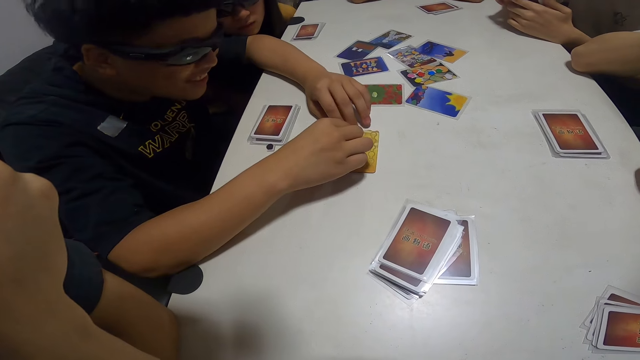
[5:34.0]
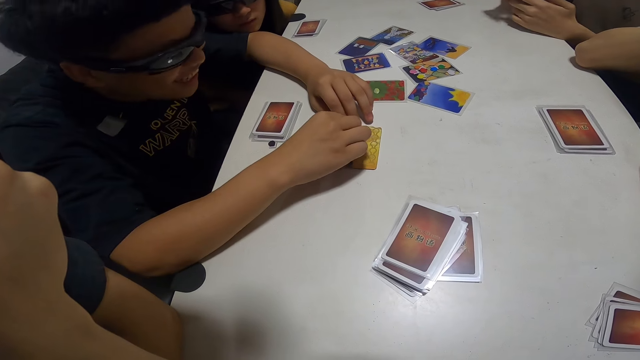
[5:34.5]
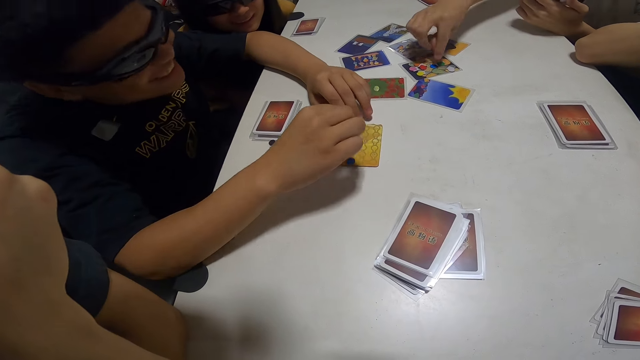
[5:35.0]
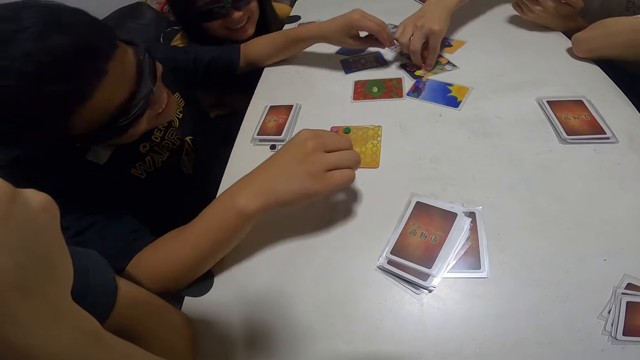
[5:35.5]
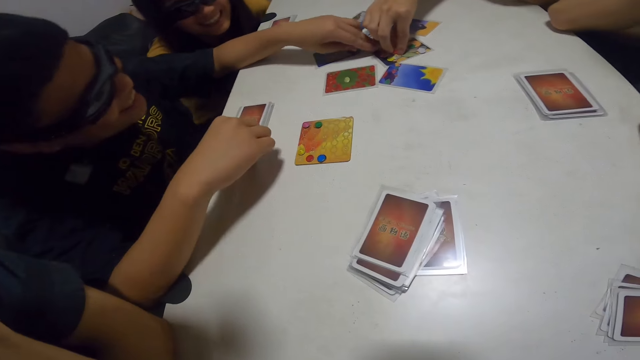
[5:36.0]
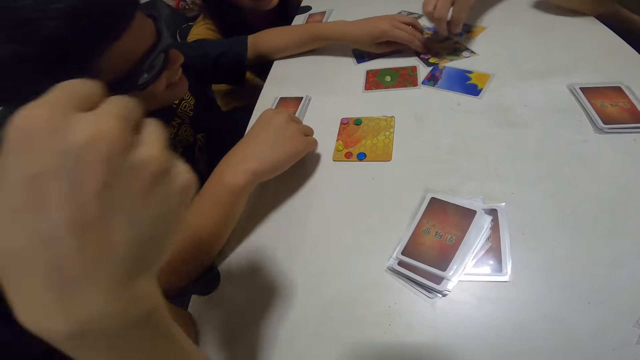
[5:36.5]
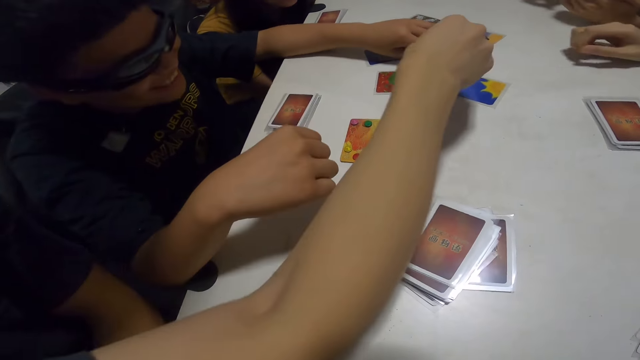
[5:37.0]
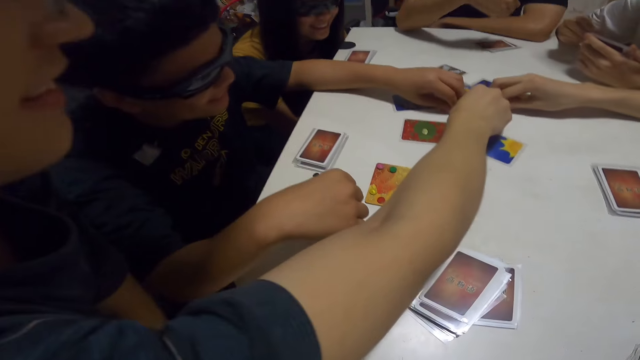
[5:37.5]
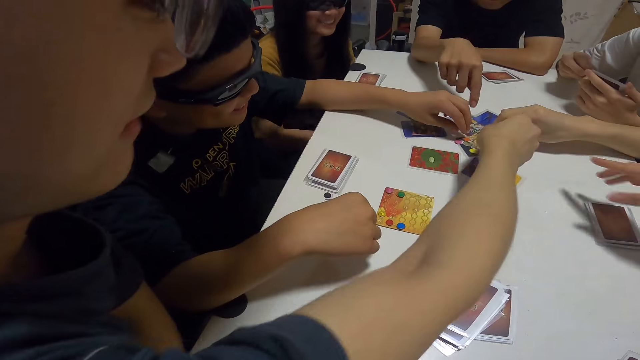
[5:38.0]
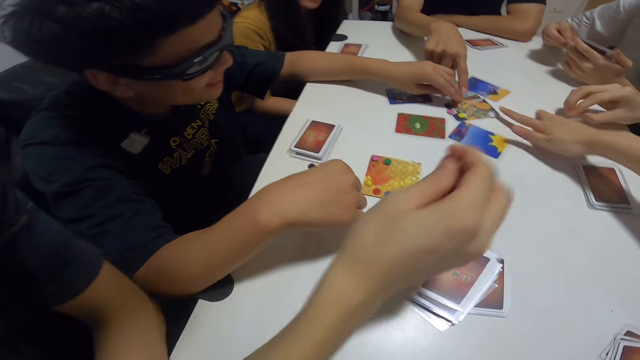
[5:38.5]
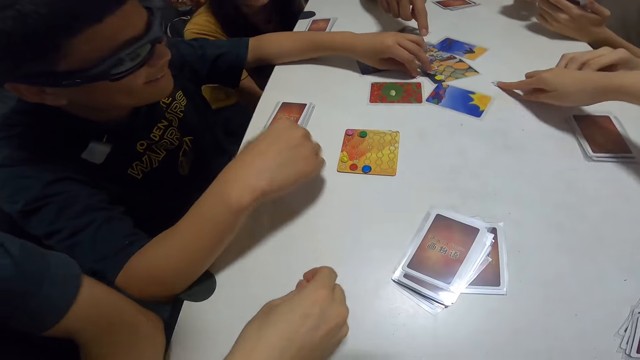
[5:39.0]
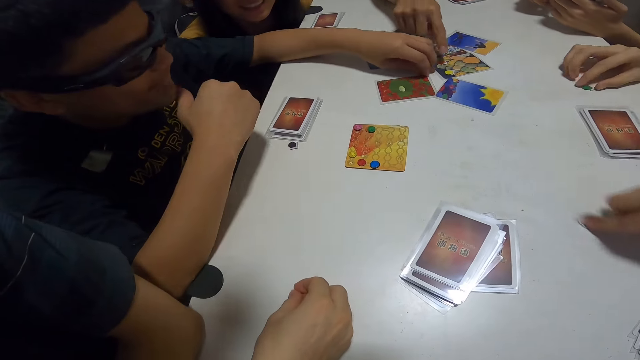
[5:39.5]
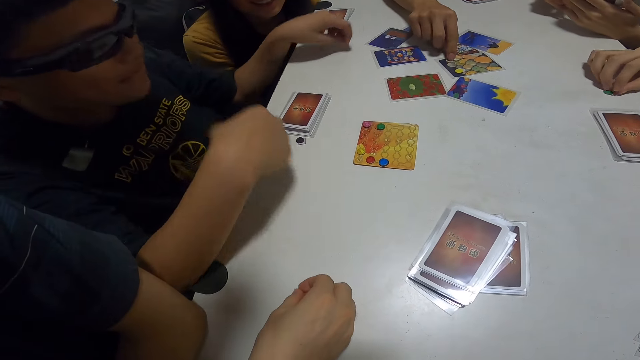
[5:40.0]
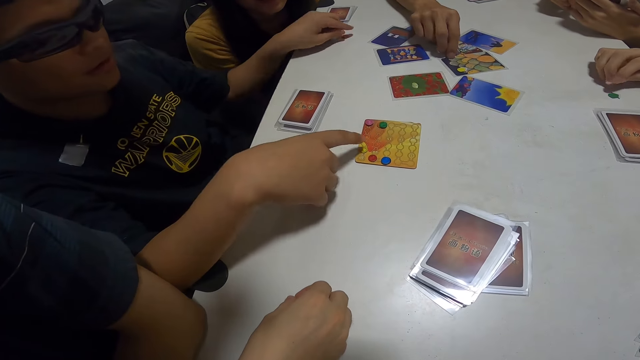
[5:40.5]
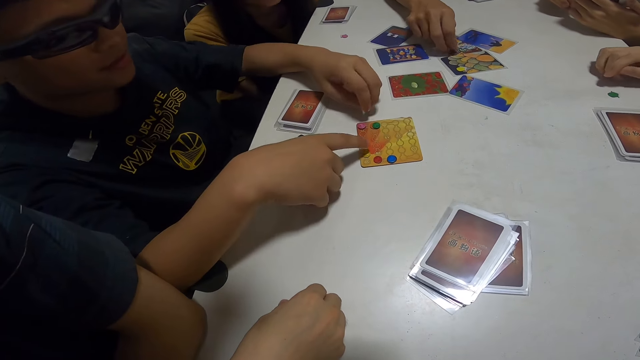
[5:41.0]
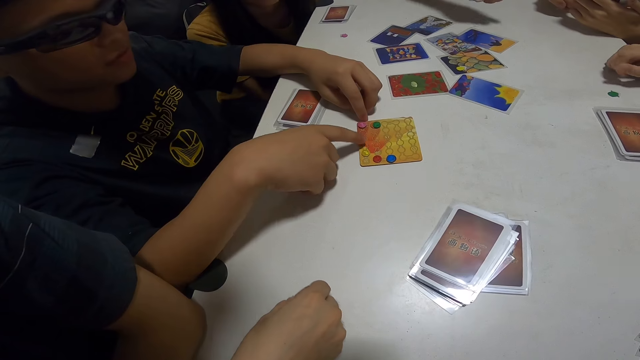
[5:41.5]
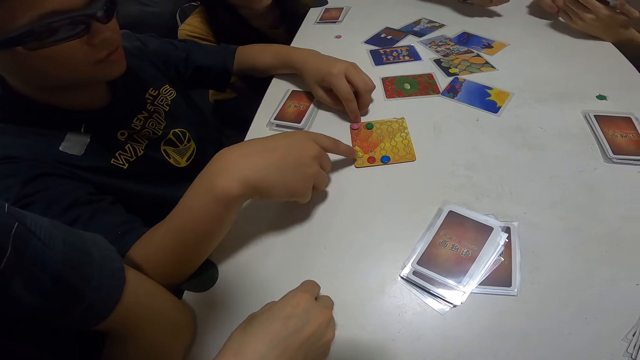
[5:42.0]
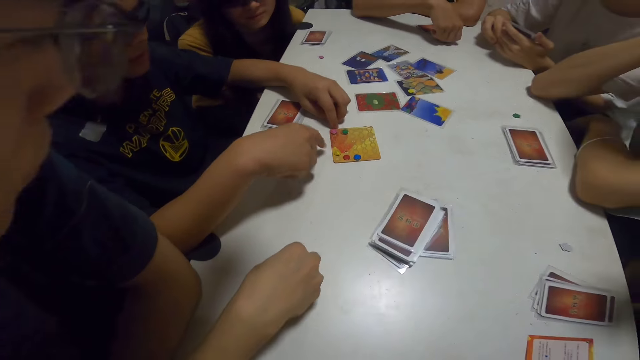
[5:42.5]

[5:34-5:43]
A person picks the assorted sticker card. Another person picks the assorted sticker card. Another person picks the assorted sticker card. Another person picks the assorted sticker card. Another person picks the assorted sticker card. Another person picks the assorted sticker card. The second person counts on the card.

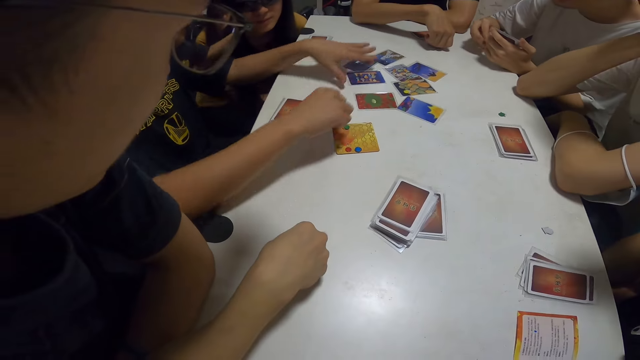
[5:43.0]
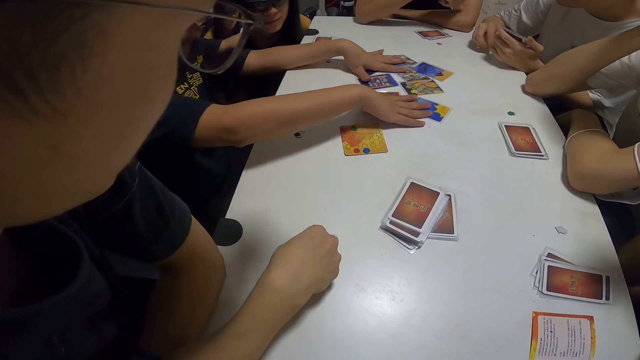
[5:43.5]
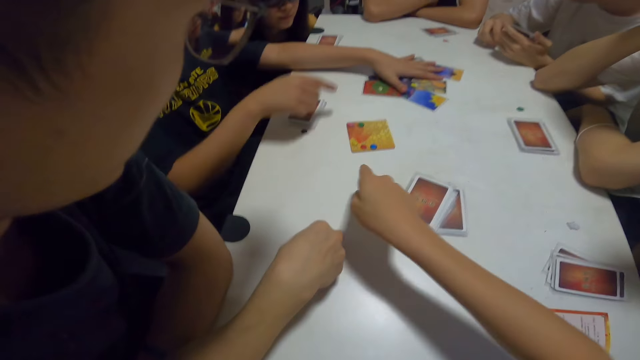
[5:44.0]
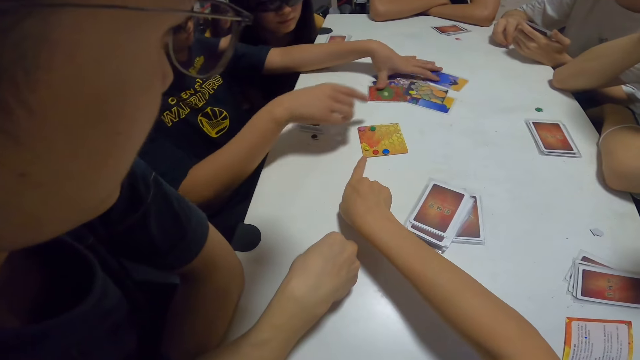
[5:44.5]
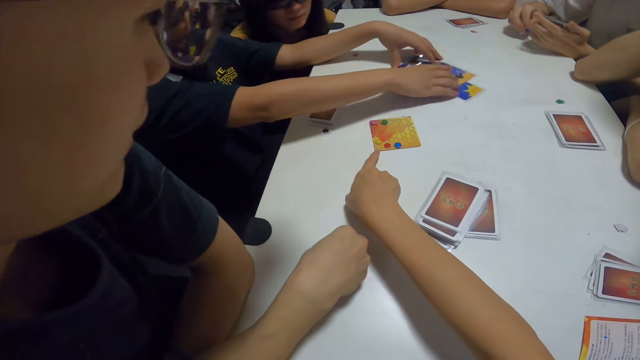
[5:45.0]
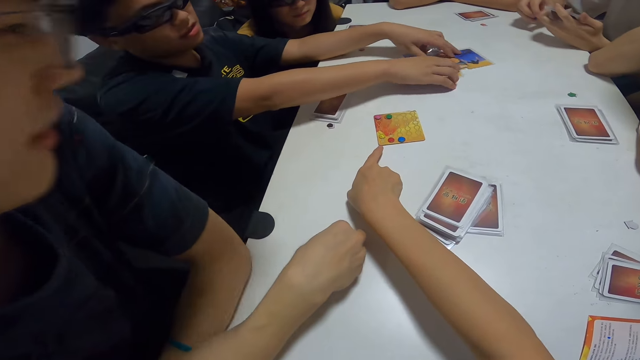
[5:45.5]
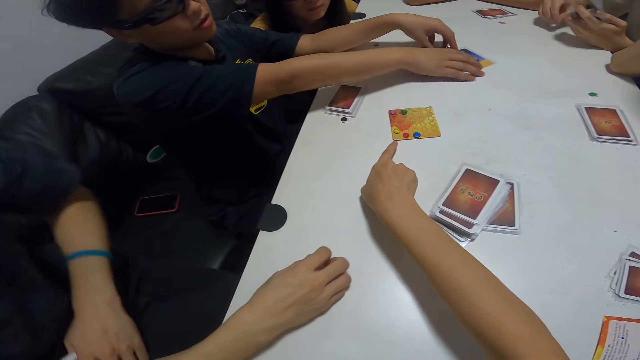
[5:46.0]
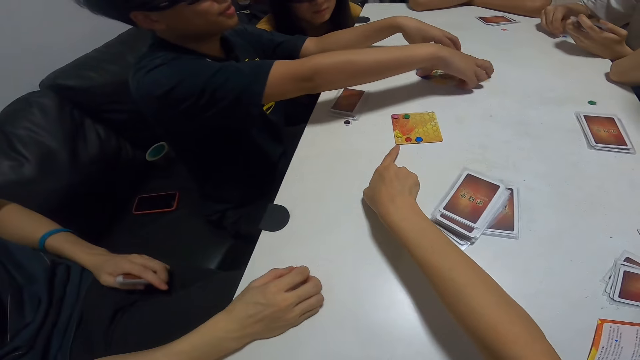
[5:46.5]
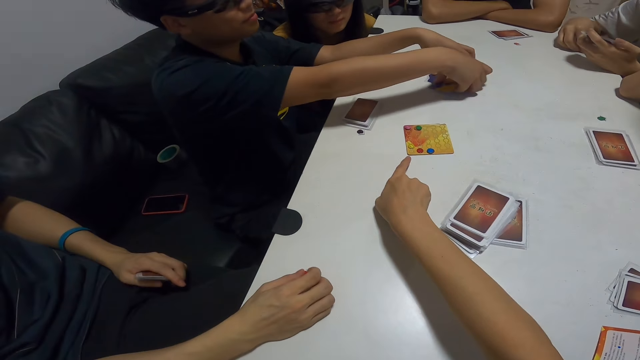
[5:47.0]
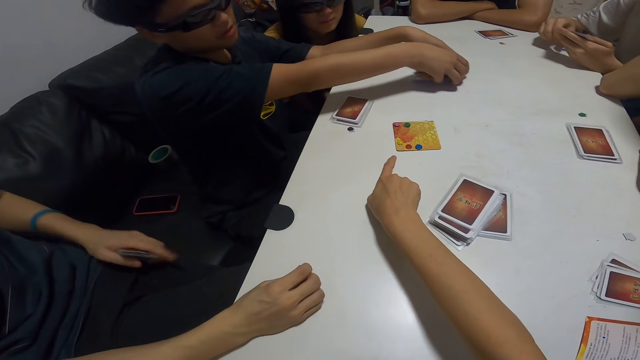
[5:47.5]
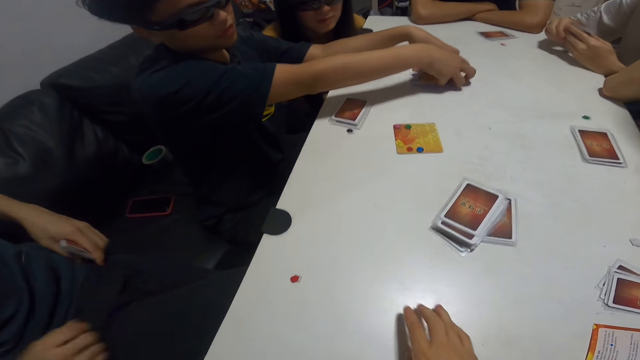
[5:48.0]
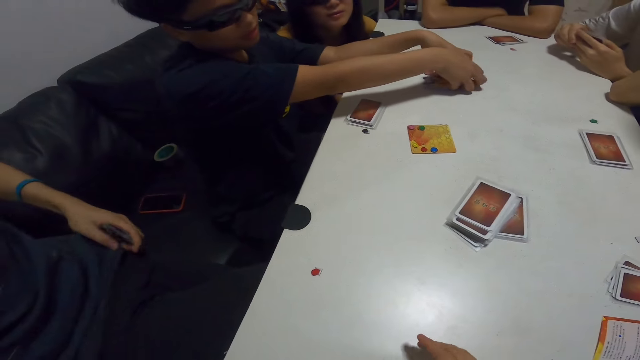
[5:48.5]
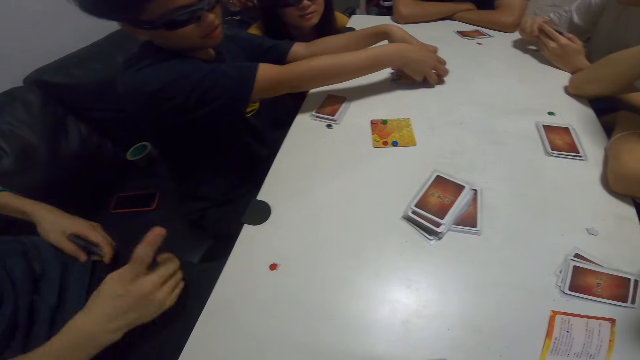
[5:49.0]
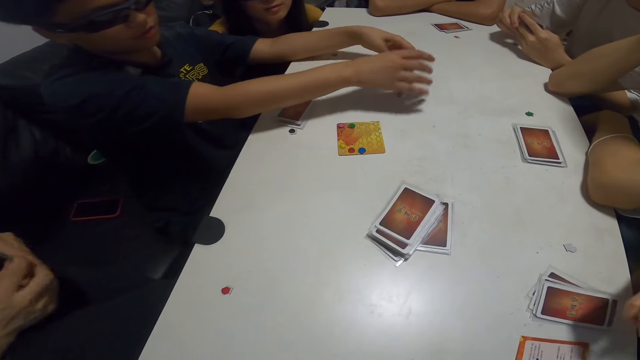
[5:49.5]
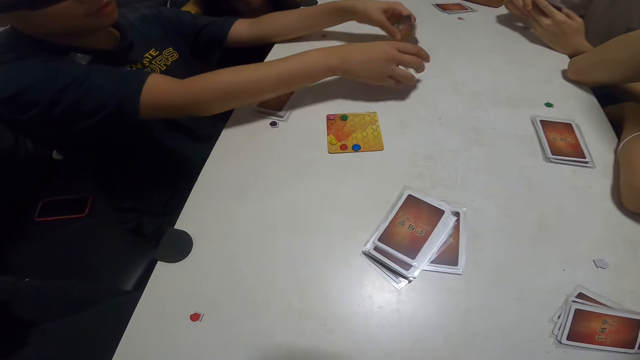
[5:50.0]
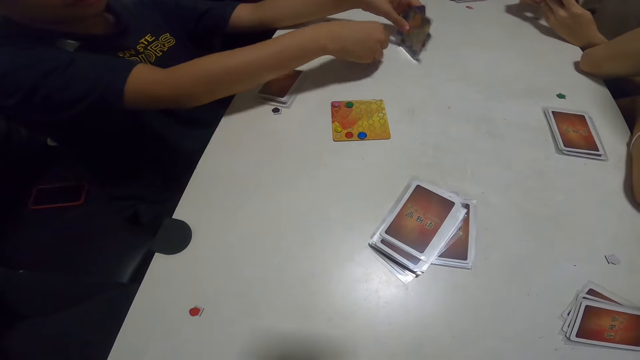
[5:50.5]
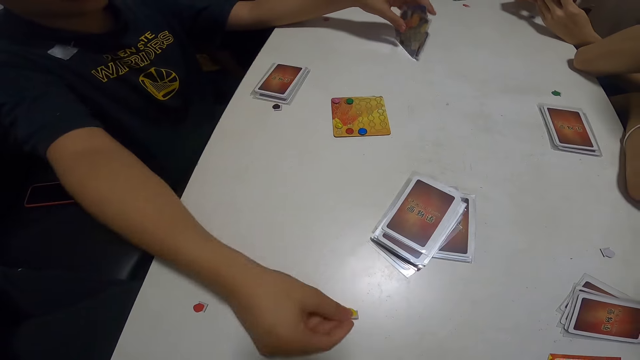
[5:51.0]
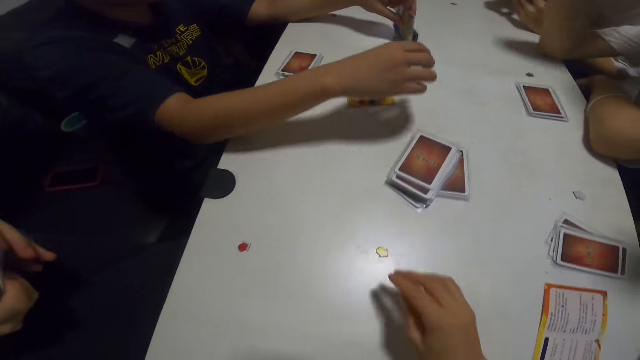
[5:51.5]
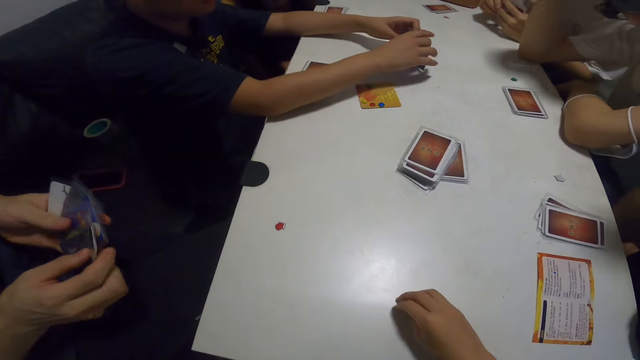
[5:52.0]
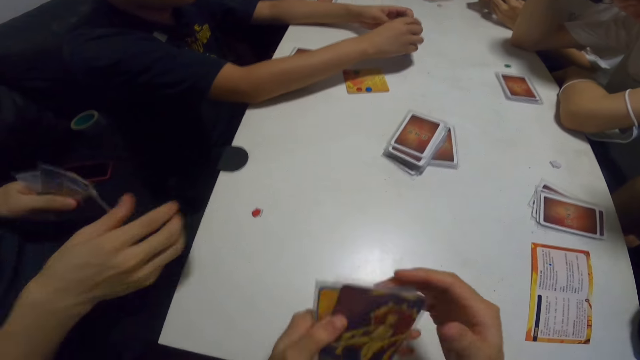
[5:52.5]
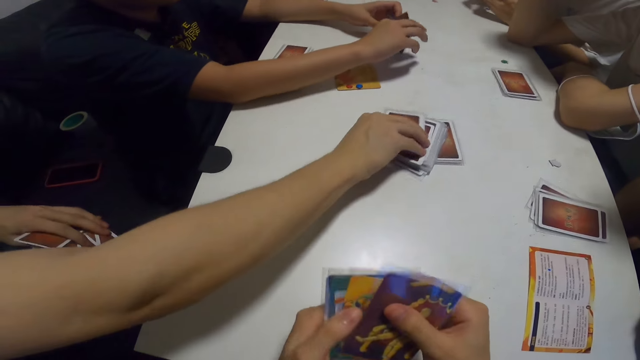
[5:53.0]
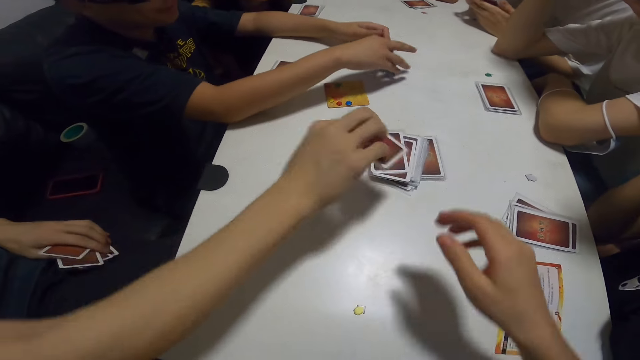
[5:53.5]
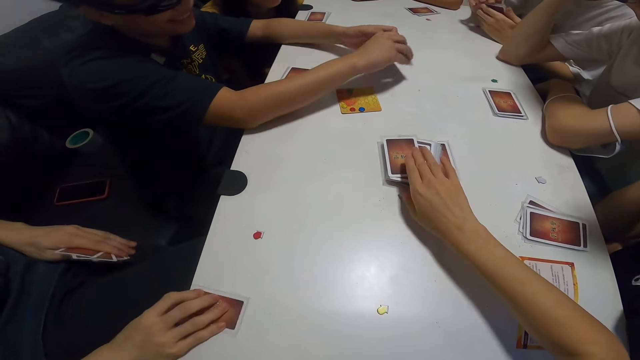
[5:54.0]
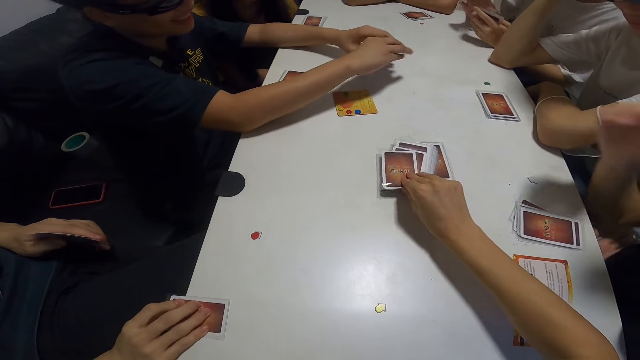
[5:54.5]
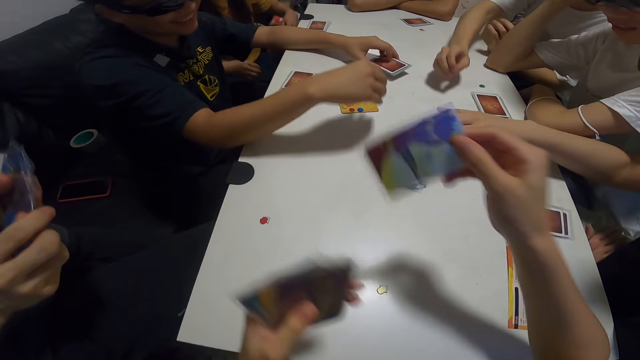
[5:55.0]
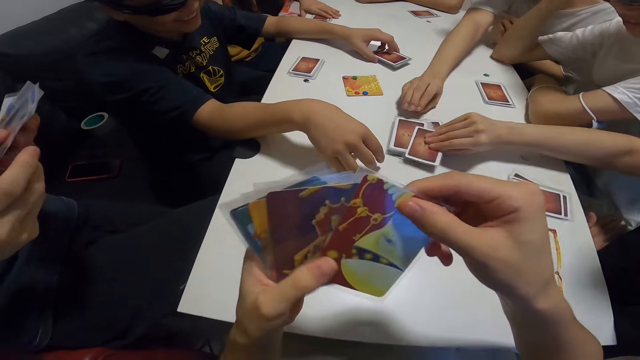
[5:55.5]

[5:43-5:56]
The camera wearer stretches out her right hand. A person arranges the cards on the table. The camera wearer points at a card on the table and interacts with the group. The person arranges the cards on the table. Another person arranges his cards. Another person removes his hand from the table. The camera wearer removes her hand from the table. The third person adjusts his t-shirt and moves his hand. The first person arranges the cards. A guy passes a chip to the camera wearer. The first person picks an assorted sticker card and places the assorted sticker card on the table. The camera wearer picks the assorted sticker card. She shuffles the cards in her hands. Another person holds his head. The third person picks a card on the table. The camera wearer touches her cards and picks a card from the table. The first person moves his hands. Another person picks a card on the table.
